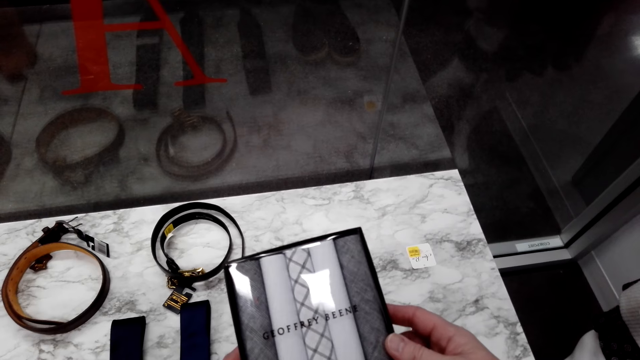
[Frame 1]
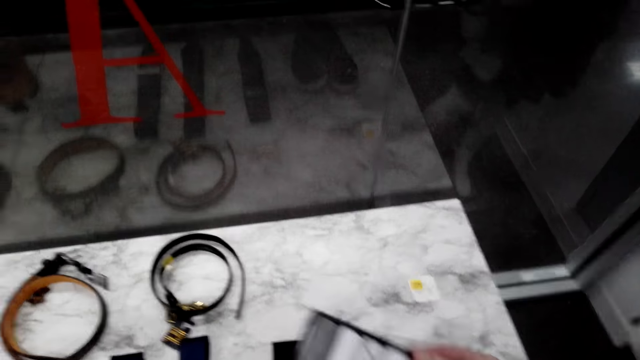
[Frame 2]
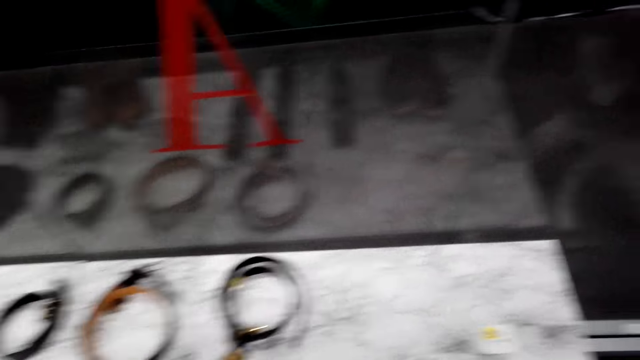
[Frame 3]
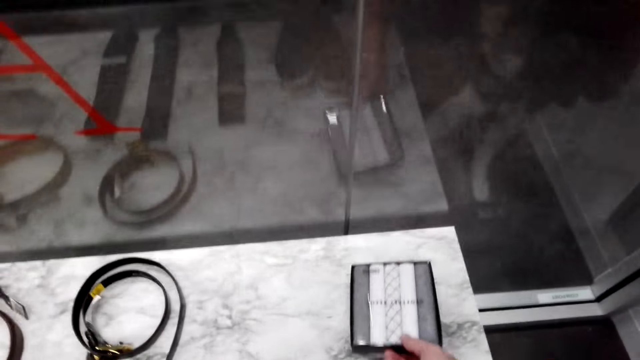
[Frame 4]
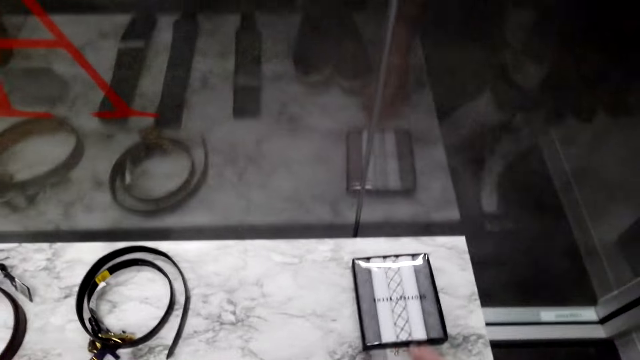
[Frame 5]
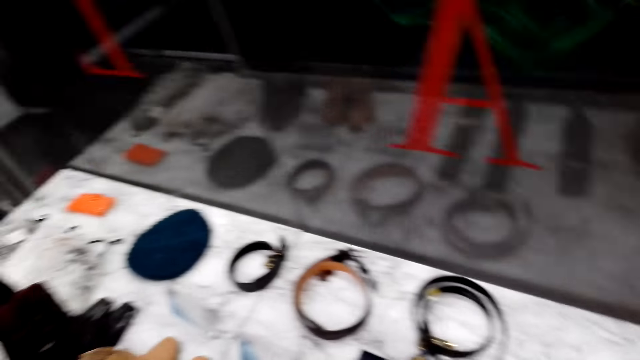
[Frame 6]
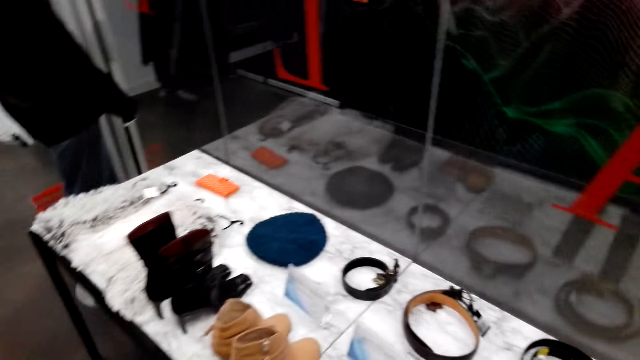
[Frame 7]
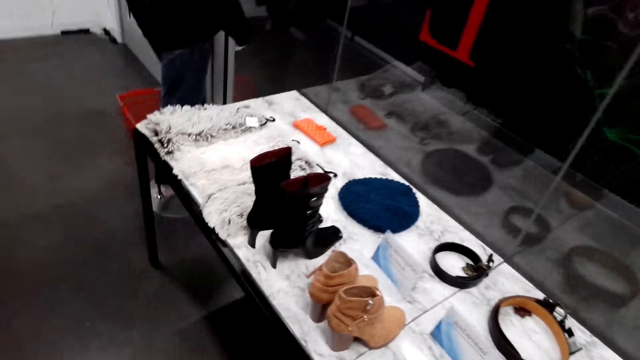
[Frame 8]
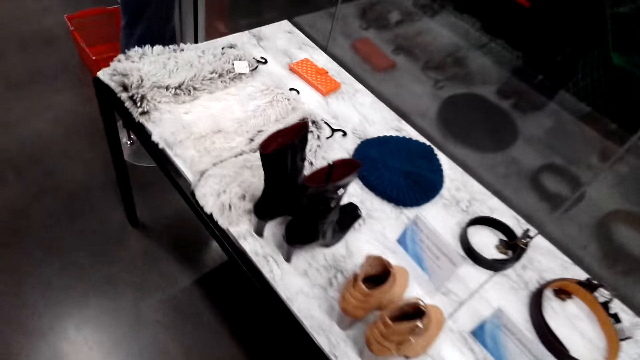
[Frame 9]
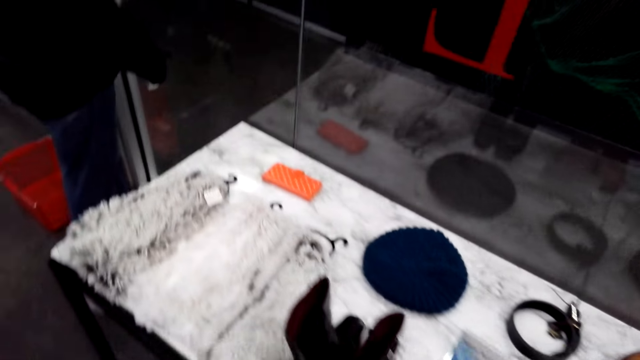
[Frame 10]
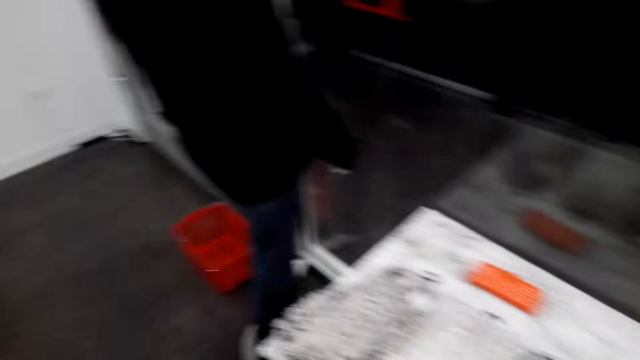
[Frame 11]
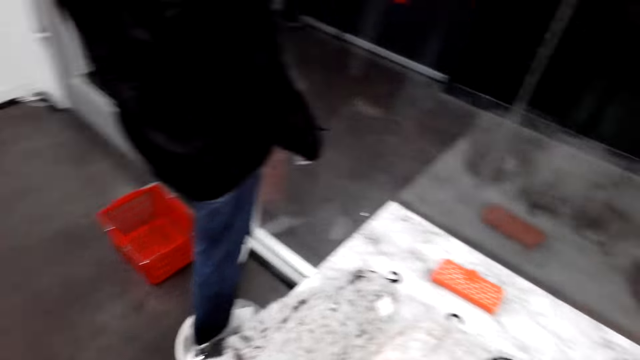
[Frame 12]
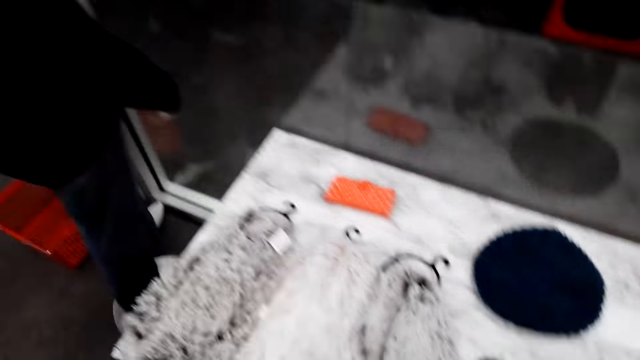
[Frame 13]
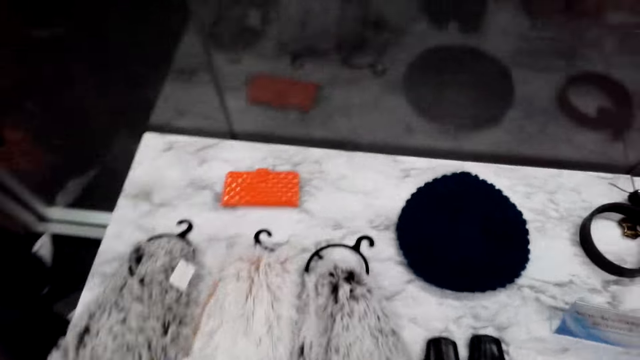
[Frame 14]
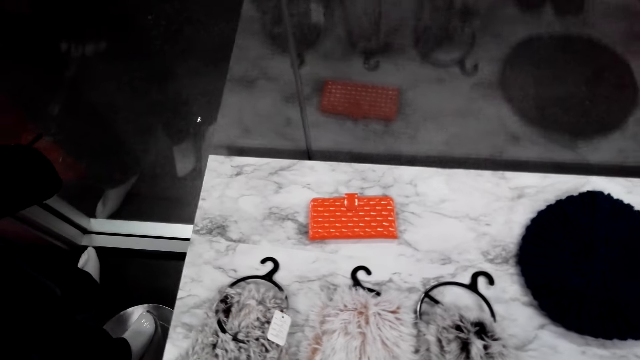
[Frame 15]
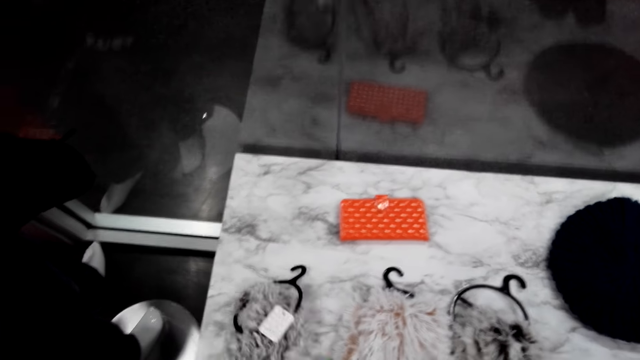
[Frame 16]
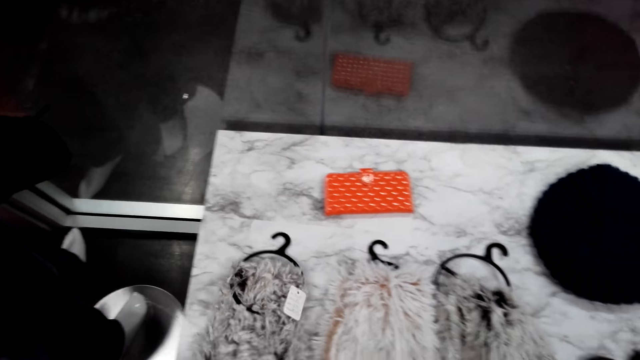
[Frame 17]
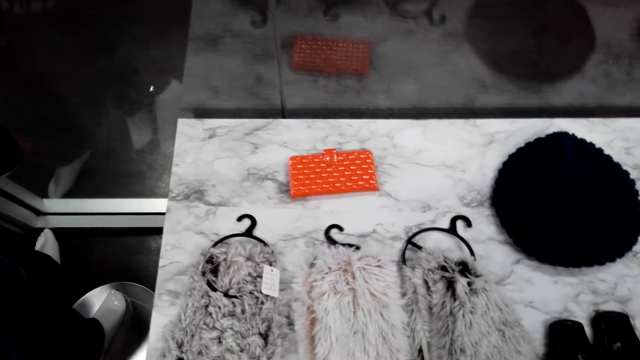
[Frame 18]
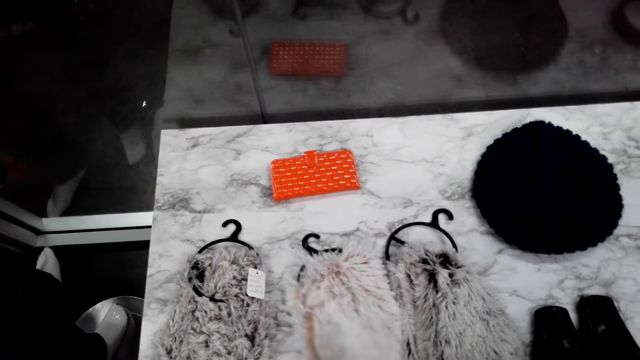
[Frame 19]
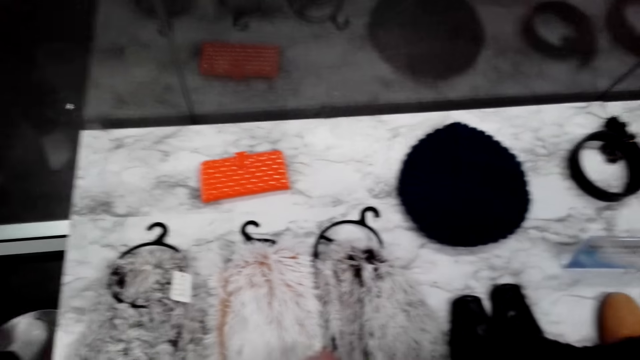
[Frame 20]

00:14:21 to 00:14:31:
The camera wearer puts down the box of something on the display cabinet. They walk in the shop. They touch the hairy scarves on top of the display cabinet.

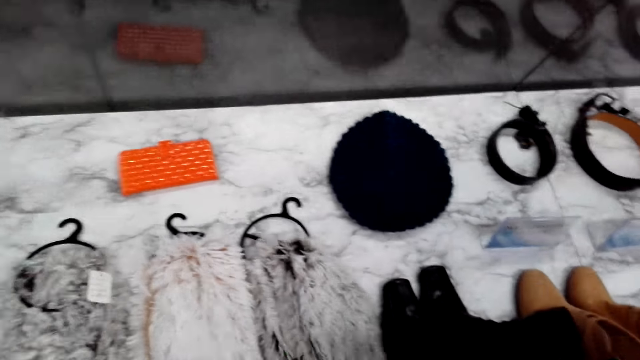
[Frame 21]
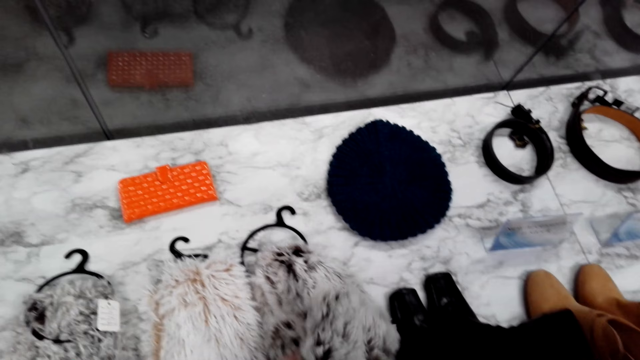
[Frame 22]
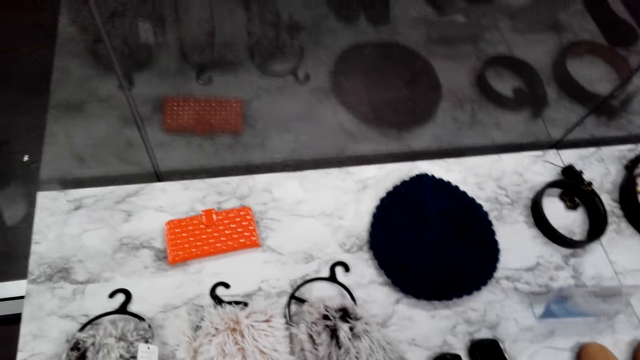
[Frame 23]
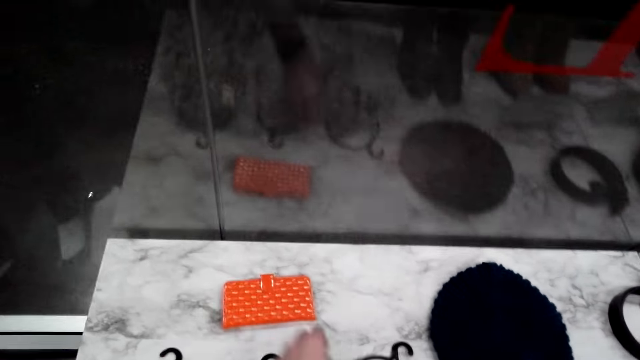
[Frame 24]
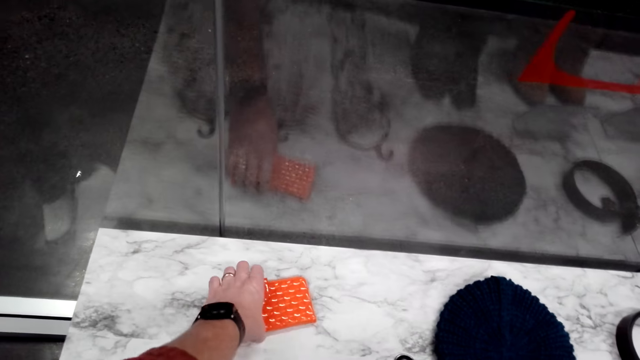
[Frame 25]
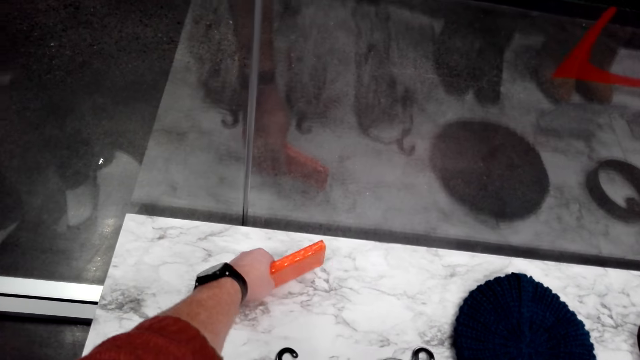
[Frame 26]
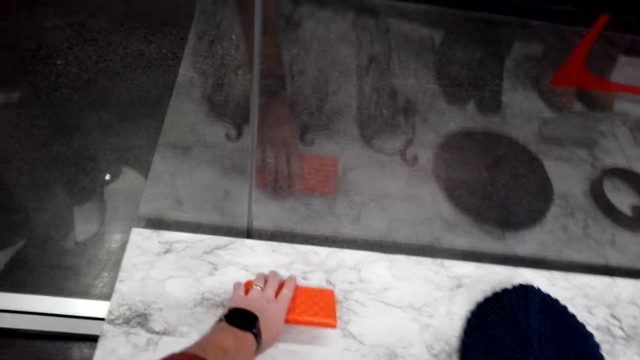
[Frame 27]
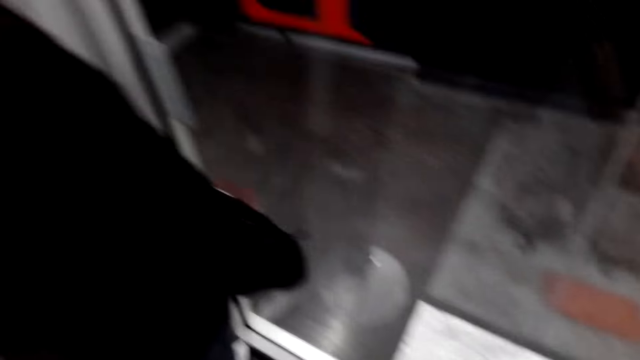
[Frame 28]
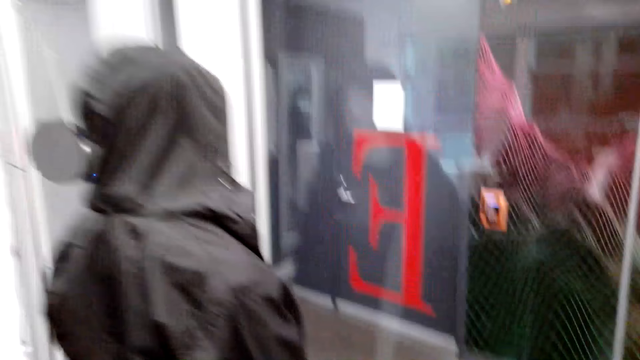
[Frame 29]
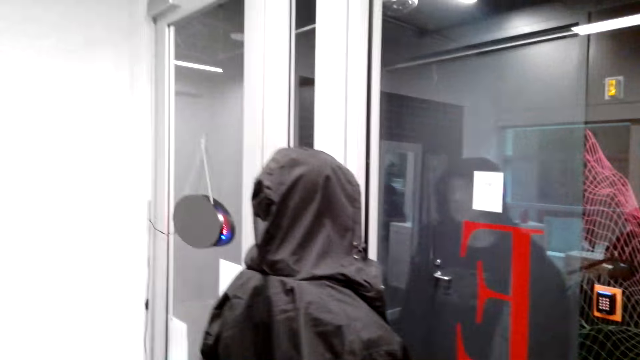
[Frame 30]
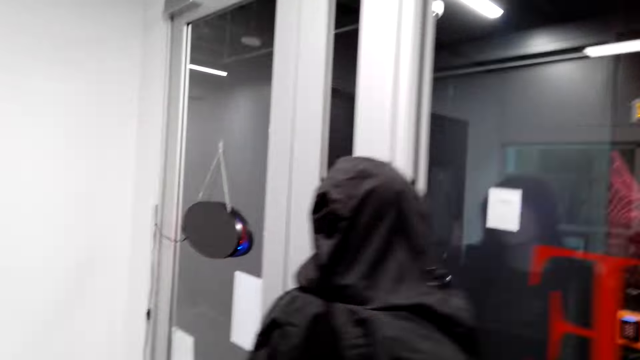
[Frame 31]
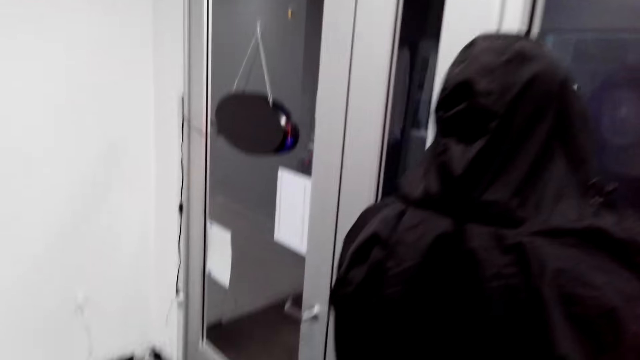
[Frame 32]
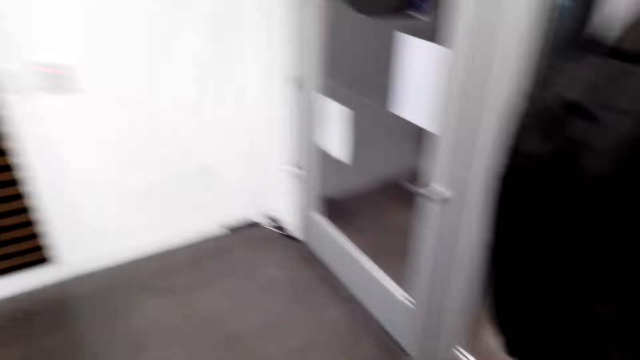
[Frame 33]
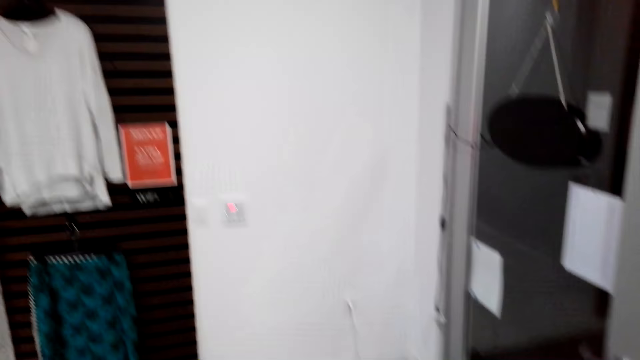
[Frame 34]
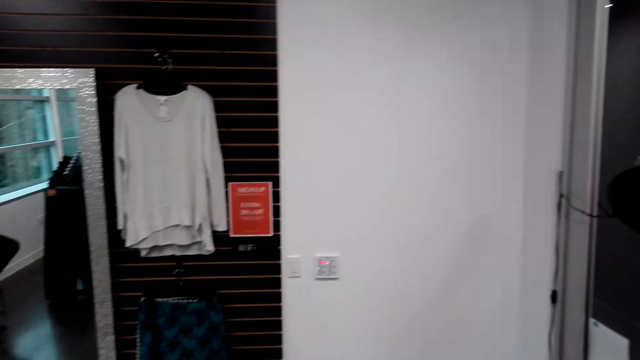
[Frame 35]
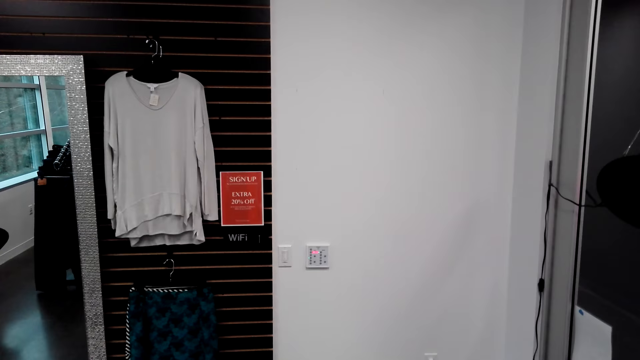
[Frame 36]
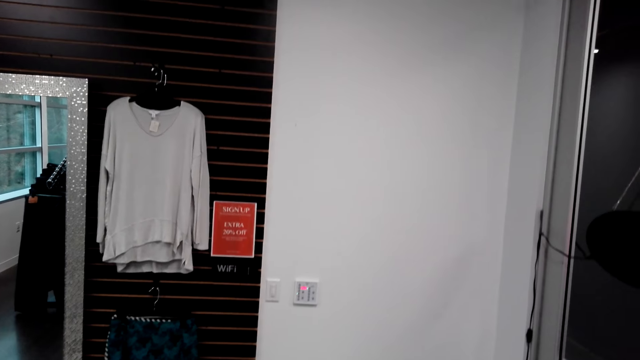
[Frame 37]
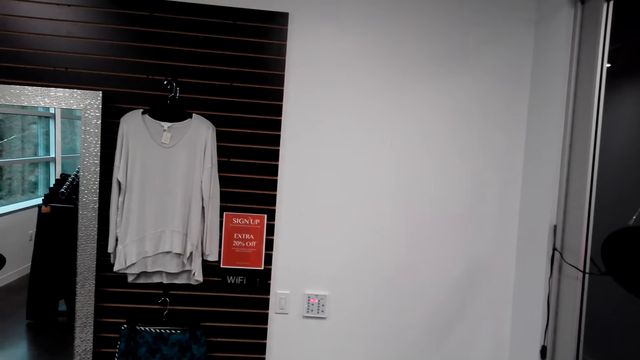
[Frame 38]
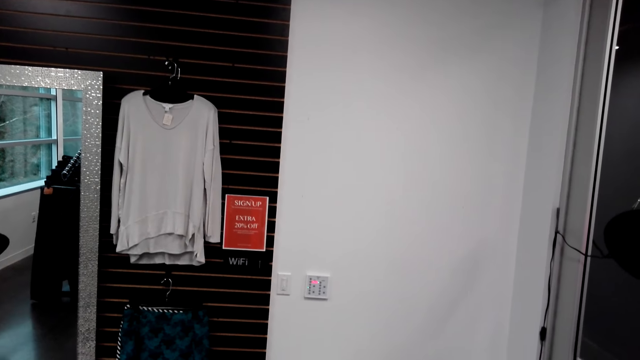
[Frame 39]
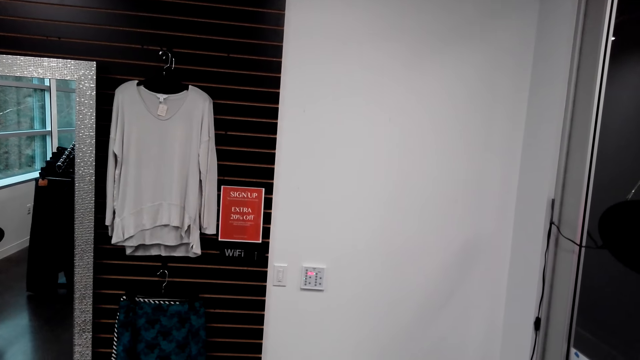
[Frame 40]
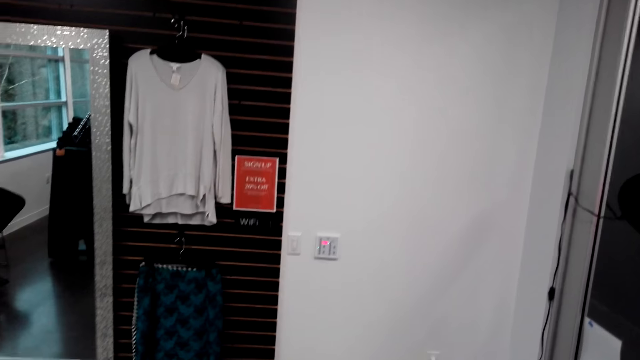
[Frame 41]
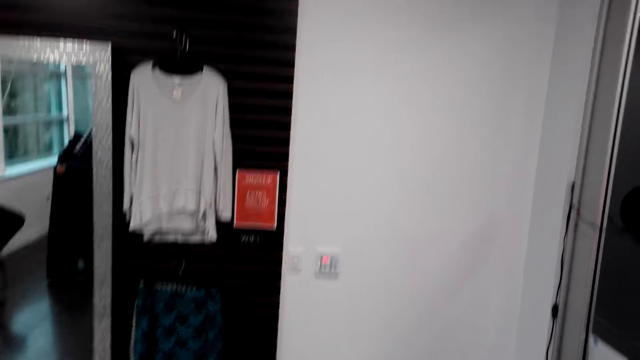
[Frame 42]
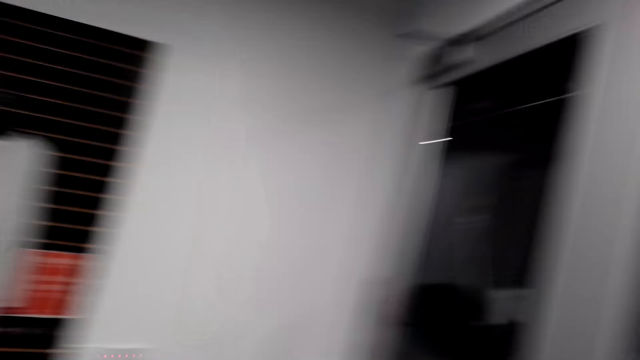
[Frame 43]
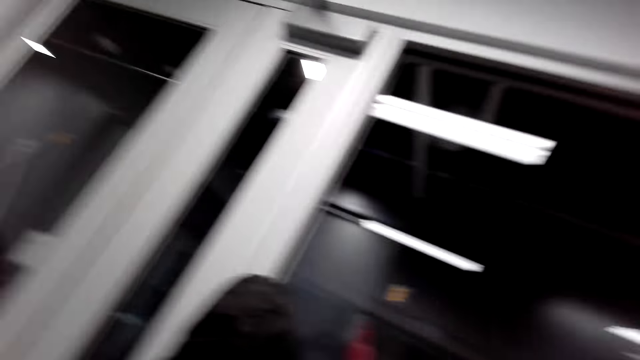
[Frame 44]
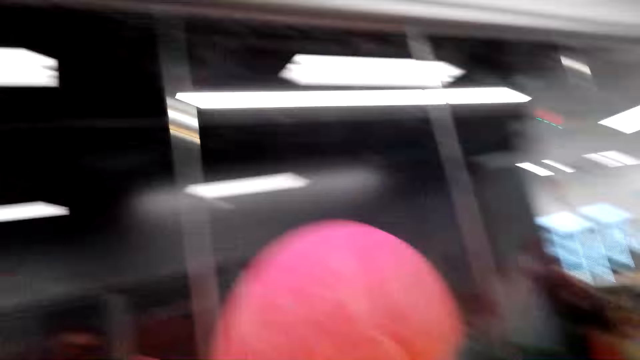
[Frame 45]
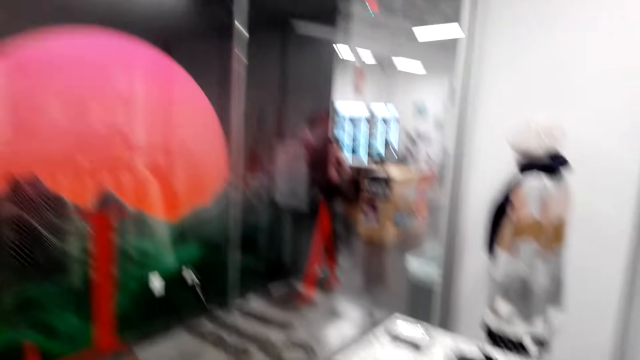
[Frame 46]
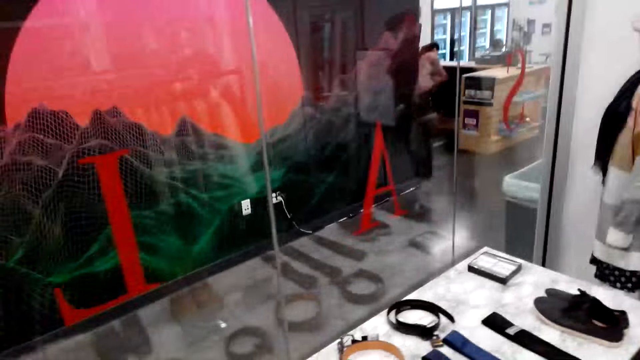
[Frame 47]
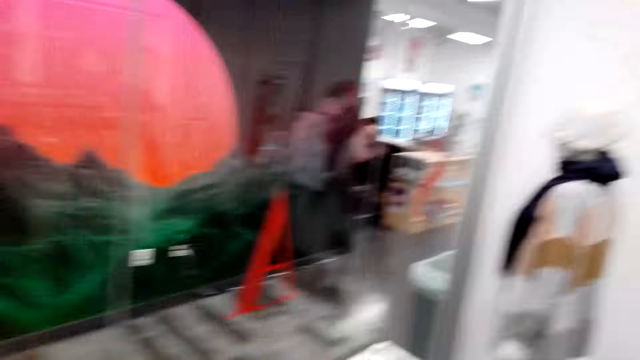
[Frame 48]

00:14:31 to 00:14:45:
The camera wearer touches the purse. They pick the phone cover from the display cabinet and put the phone cover down on the display cabinet. They walk in the shop.
